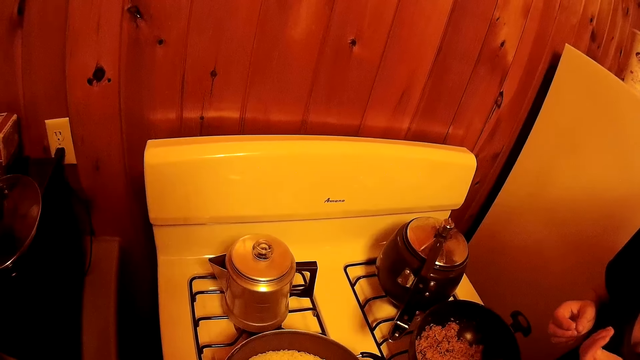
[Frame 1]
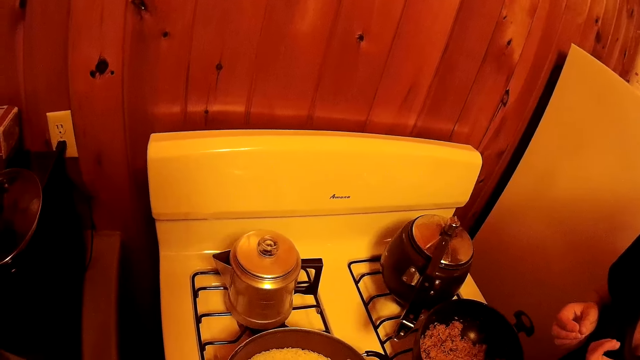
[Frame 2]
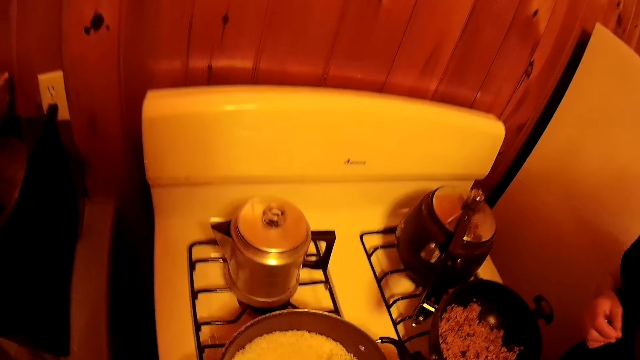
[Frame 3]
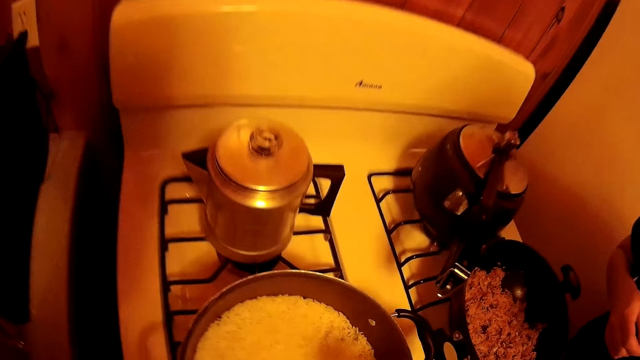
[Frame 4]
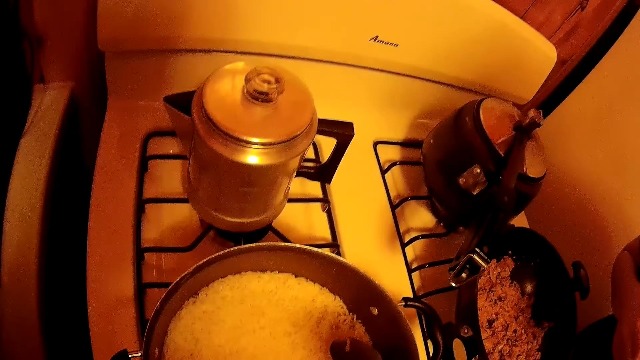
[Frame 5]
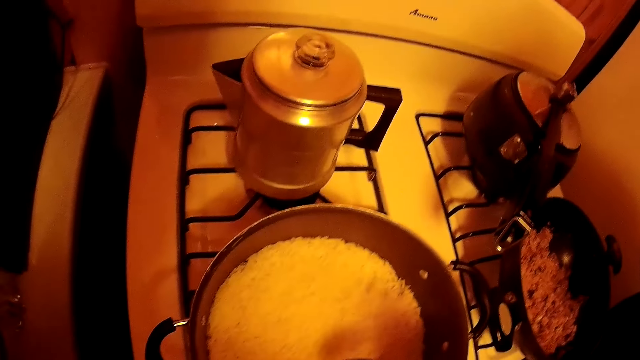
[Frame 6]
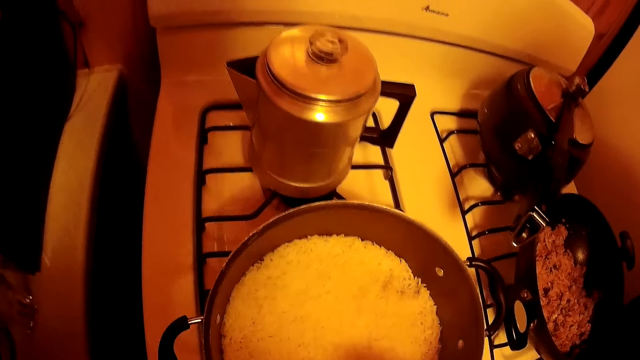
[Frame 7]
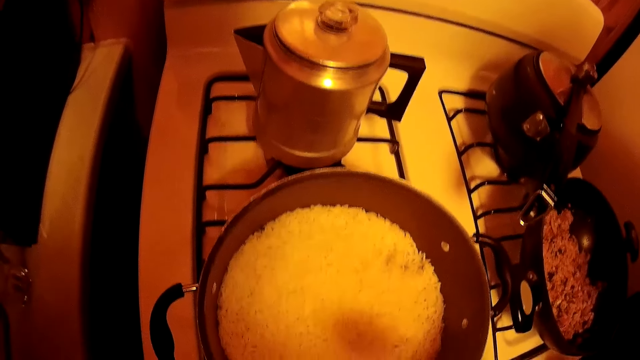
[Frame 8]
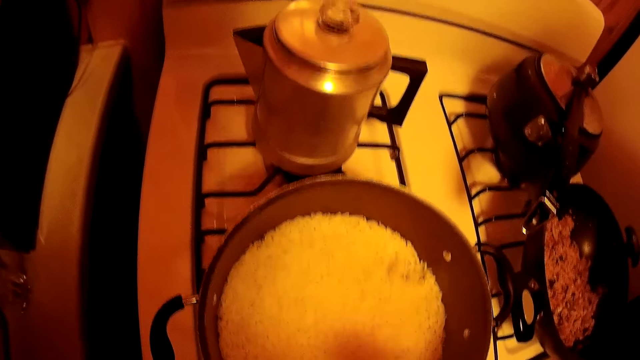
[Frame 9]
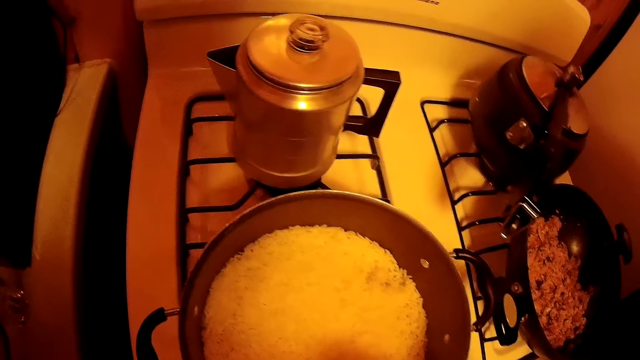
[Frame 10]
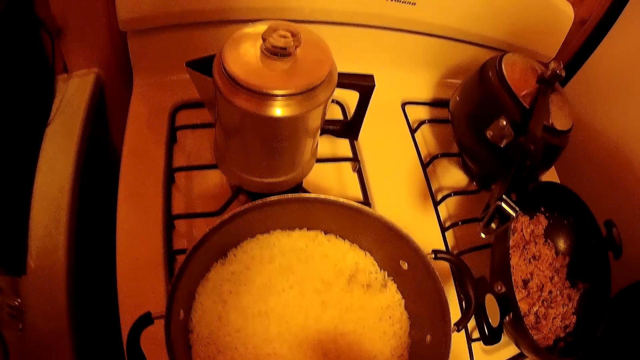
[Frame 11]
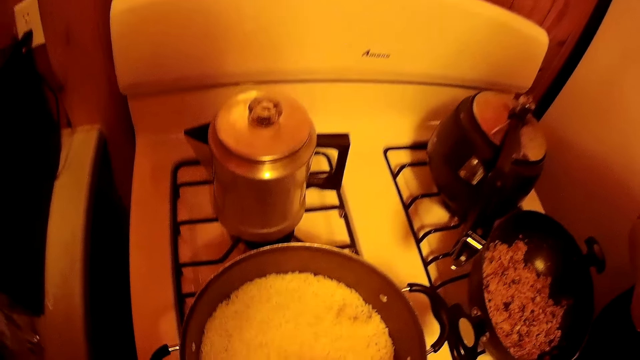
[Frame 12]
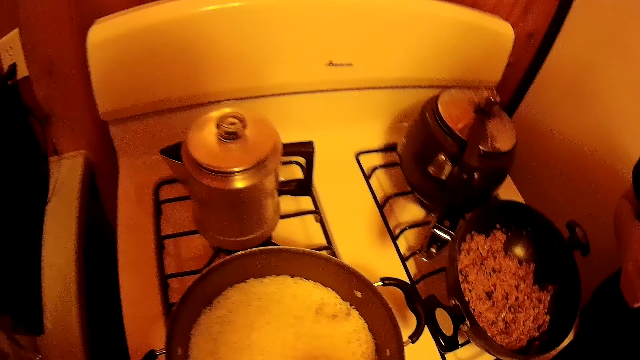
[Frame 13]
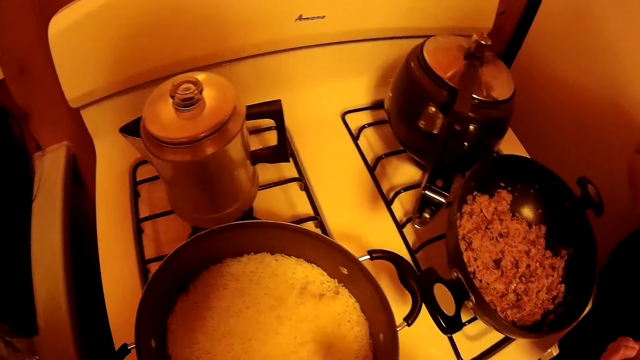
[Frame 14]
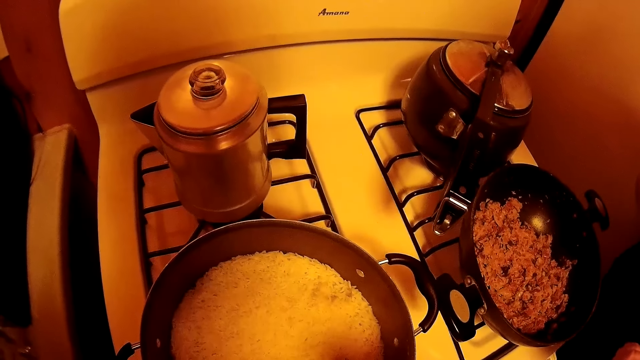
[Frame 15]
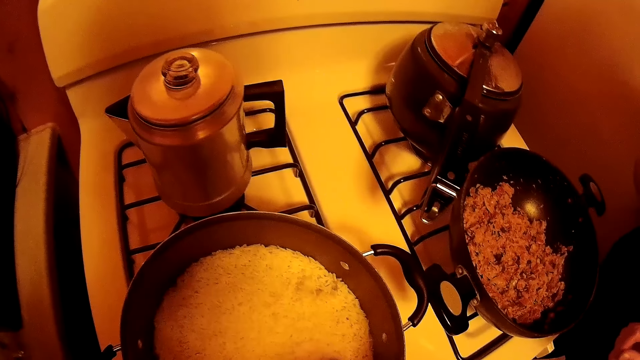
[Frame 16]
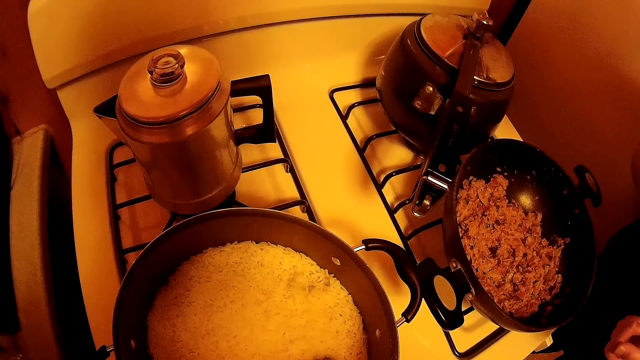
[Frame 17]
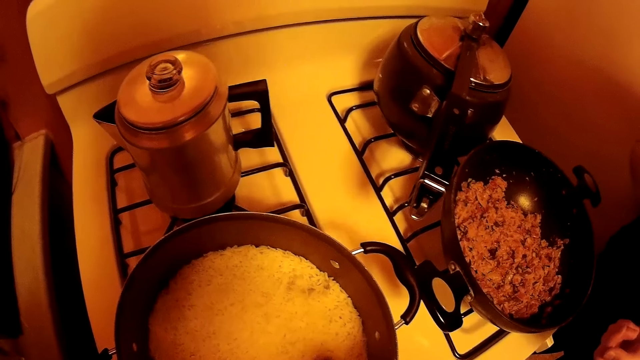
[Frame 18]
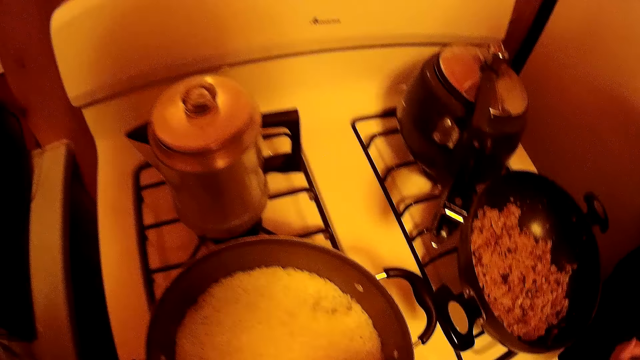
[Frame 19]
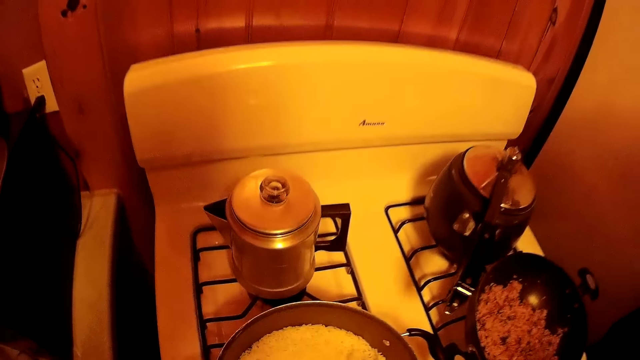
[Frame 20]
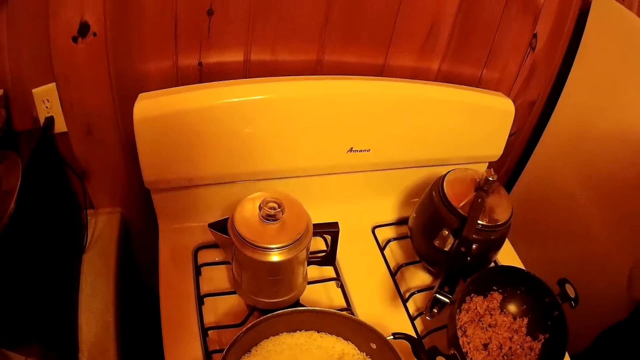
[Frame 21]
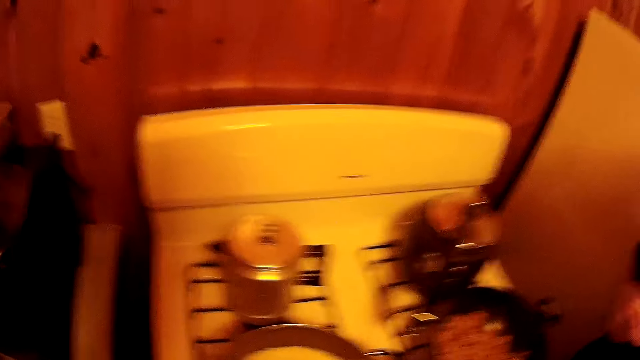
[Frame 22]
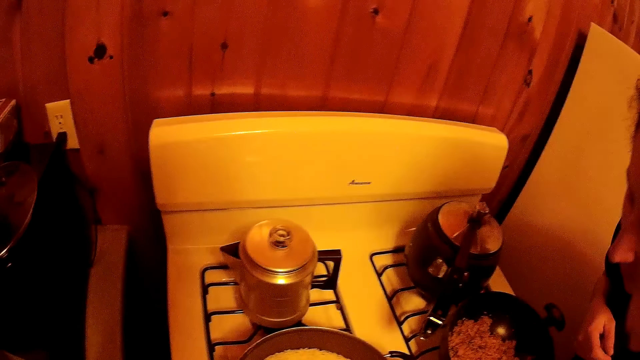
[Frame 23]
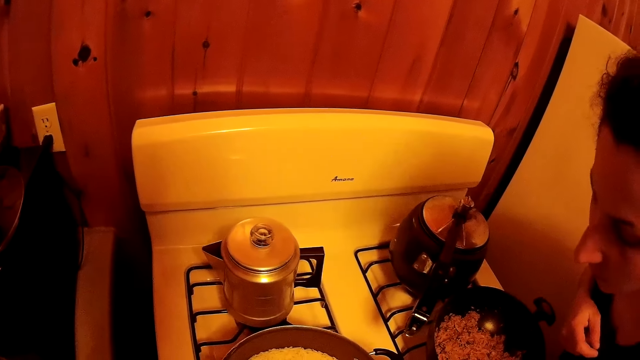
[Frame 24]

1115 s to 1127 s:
The camera wearer scoops the rice. They walk around the room.

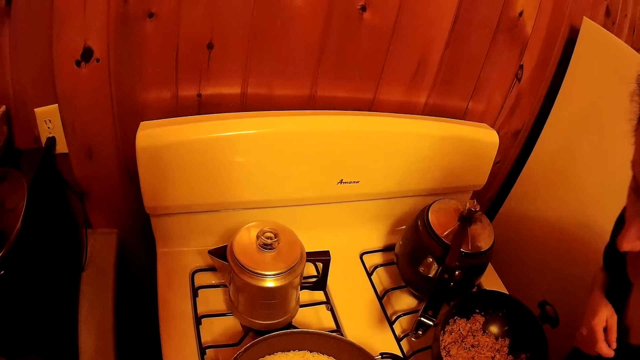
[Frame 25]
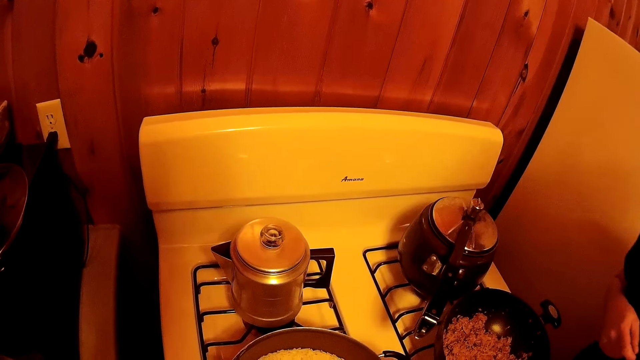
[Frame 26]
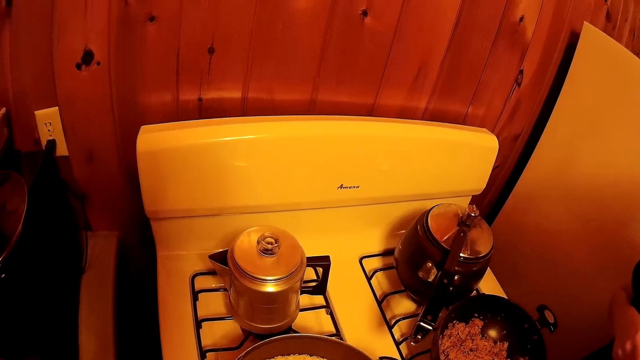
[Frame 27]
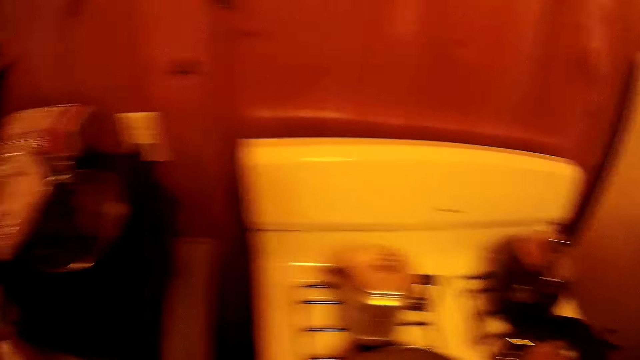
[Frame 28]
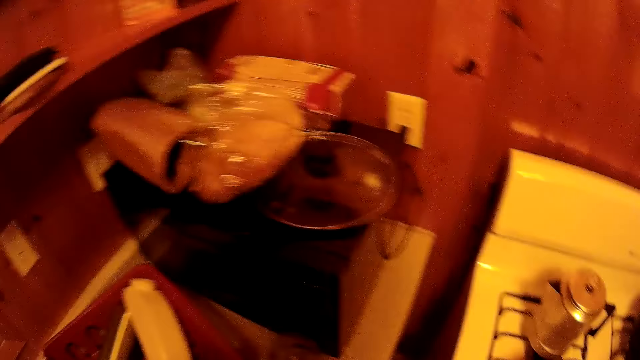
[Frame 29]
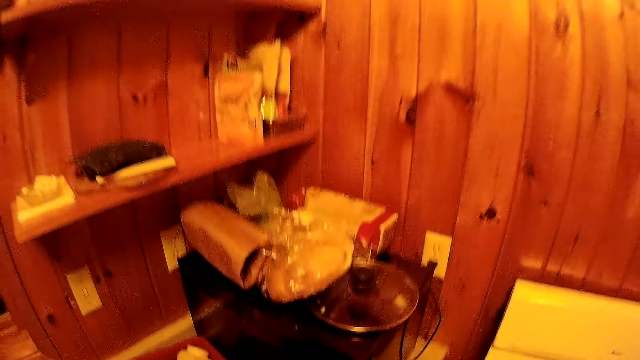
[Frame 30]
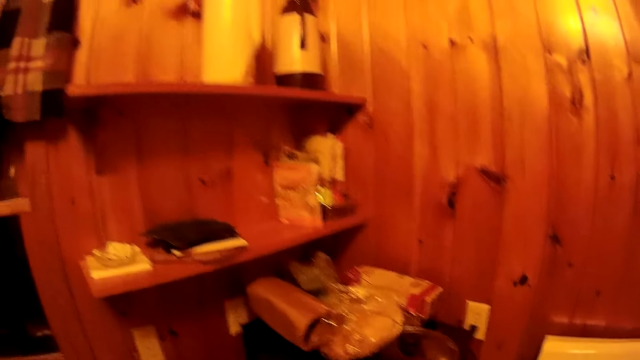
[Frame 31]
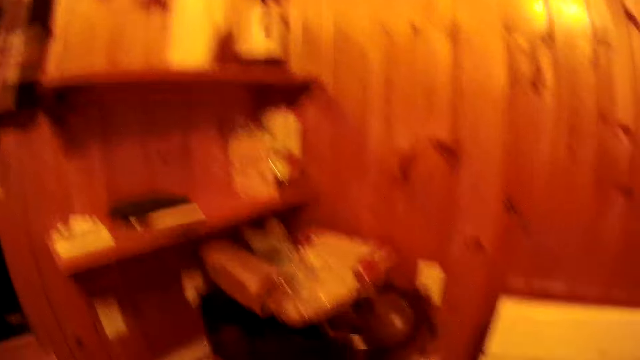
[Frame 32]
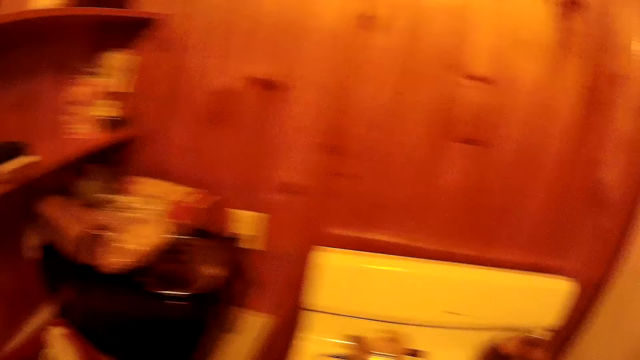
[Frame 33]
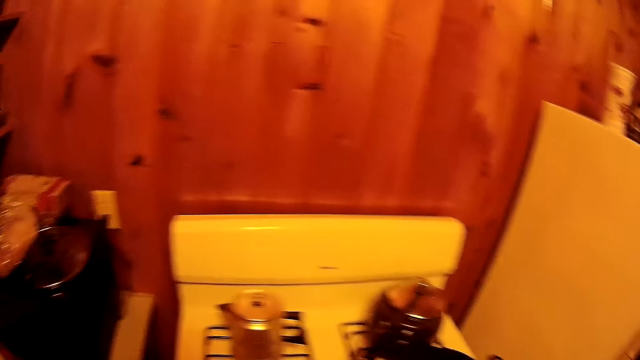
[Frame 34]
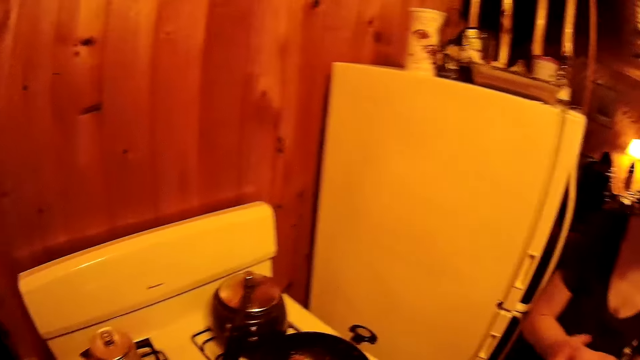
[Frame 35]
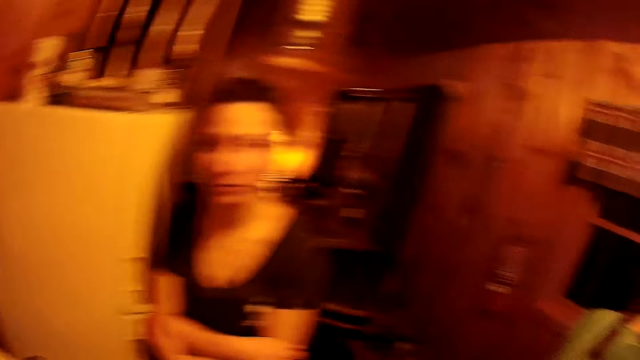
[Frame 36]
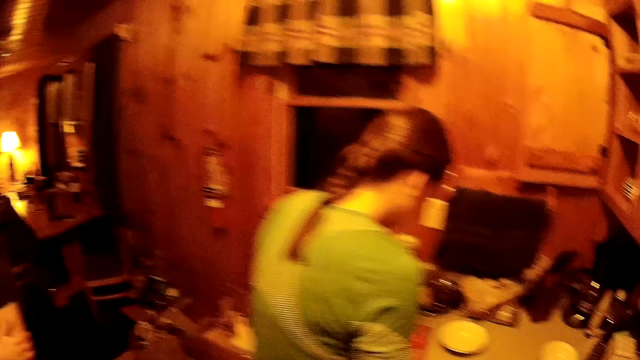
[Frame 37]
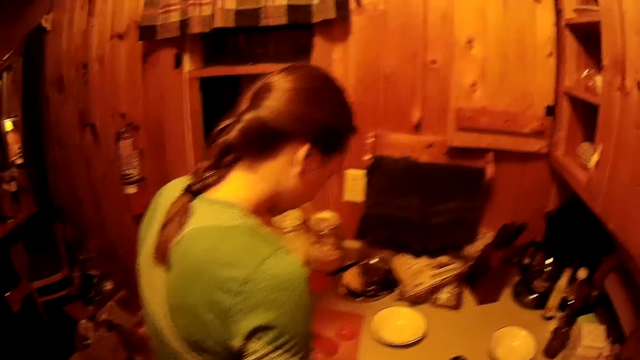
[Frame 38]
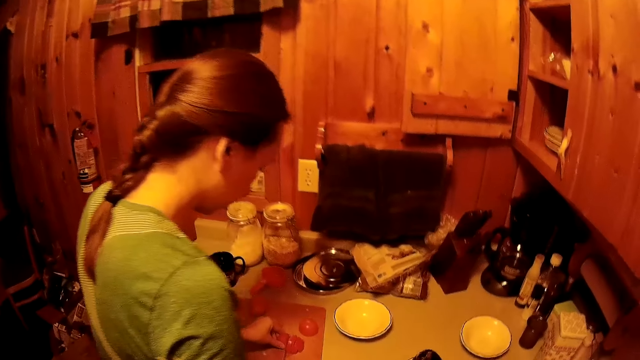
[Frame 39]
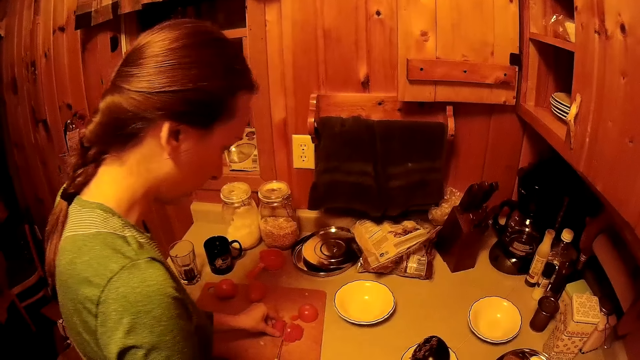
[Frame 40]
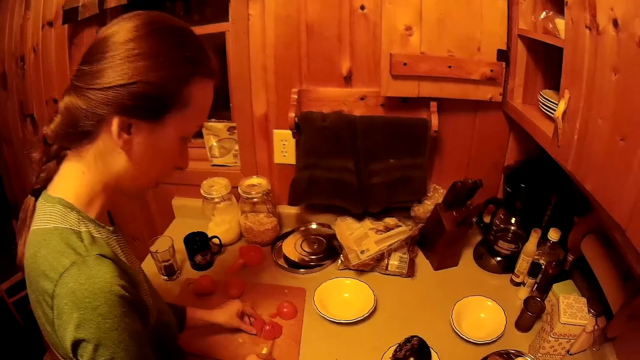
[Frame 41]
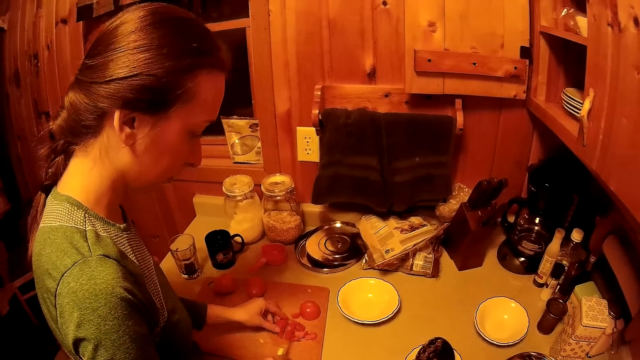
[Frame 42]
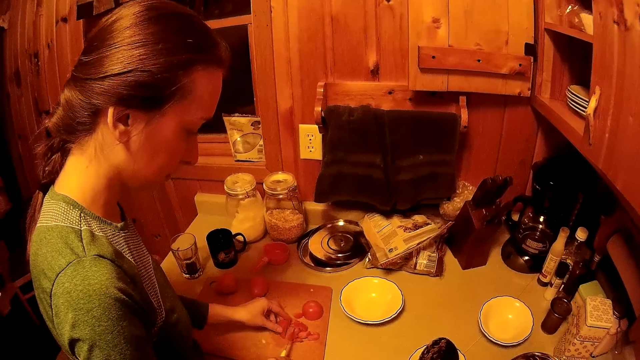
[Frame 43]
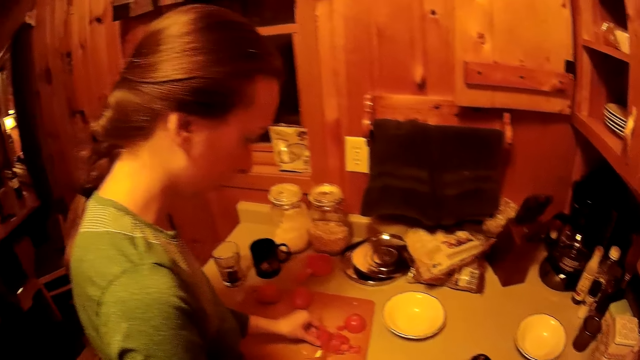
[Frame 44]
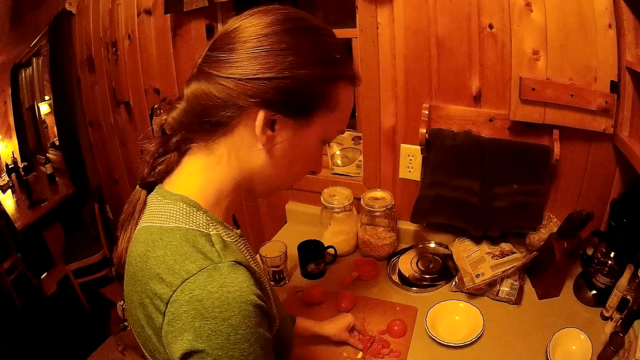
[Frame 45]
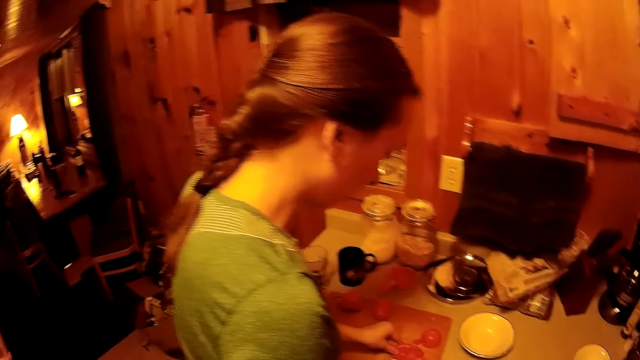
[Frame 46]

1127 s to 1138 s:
A woman cuts tomatoes with a knife.
